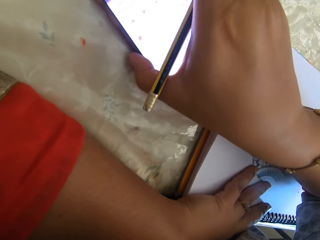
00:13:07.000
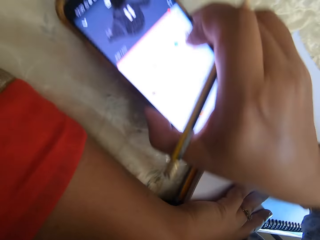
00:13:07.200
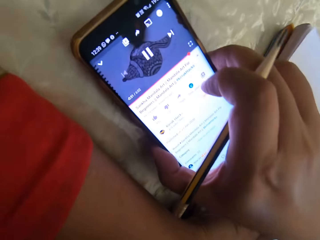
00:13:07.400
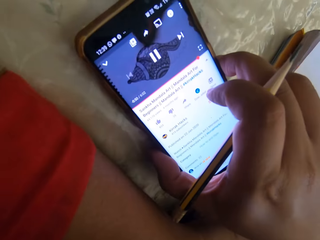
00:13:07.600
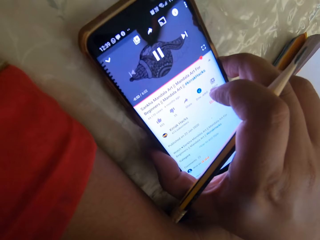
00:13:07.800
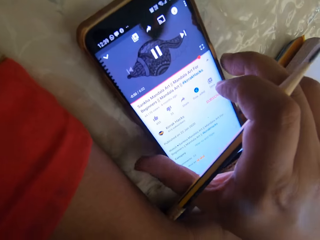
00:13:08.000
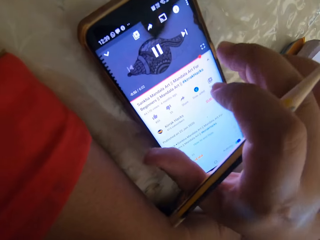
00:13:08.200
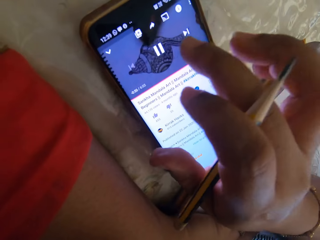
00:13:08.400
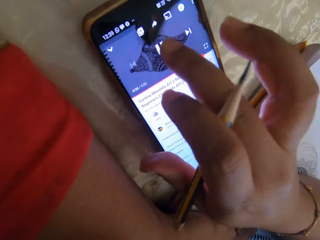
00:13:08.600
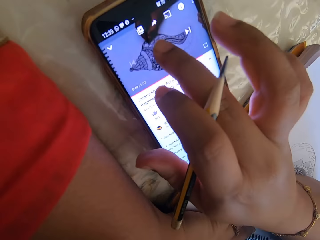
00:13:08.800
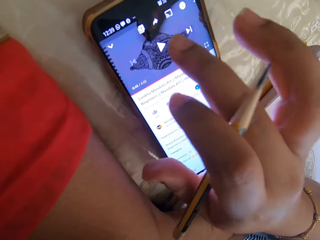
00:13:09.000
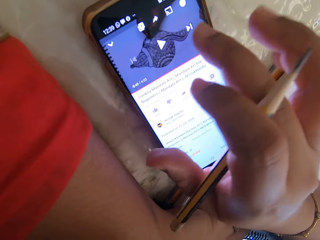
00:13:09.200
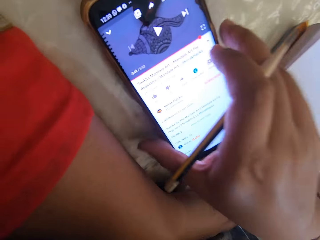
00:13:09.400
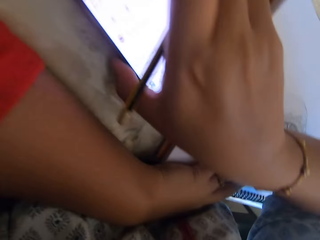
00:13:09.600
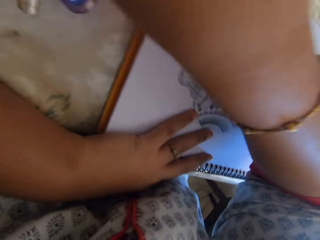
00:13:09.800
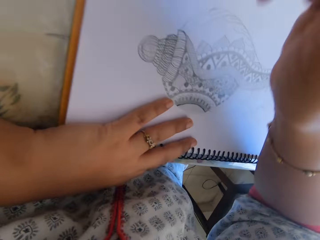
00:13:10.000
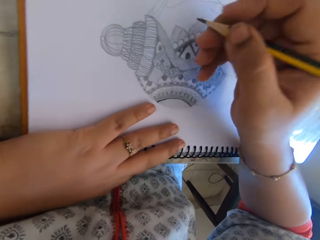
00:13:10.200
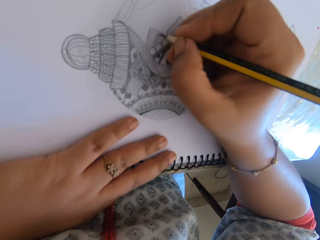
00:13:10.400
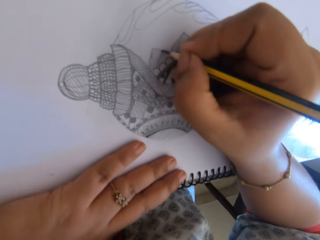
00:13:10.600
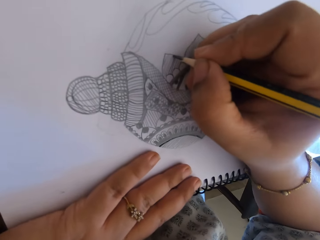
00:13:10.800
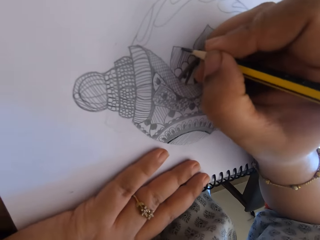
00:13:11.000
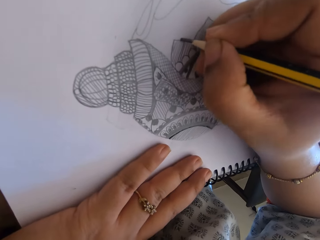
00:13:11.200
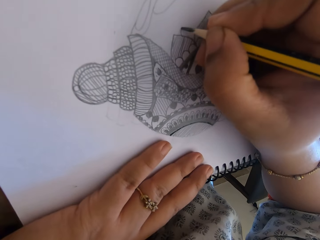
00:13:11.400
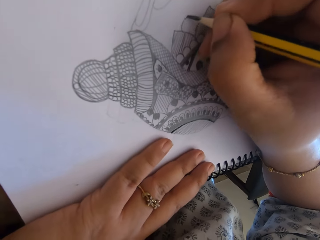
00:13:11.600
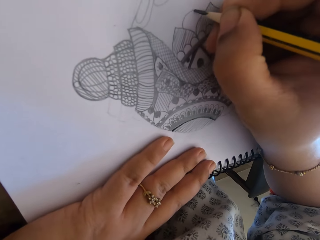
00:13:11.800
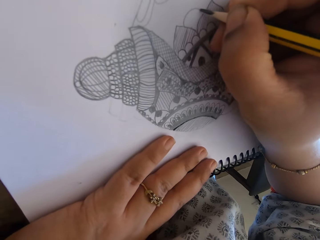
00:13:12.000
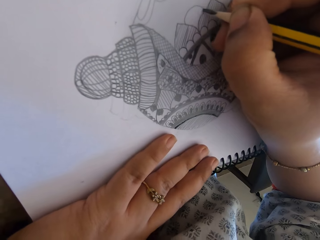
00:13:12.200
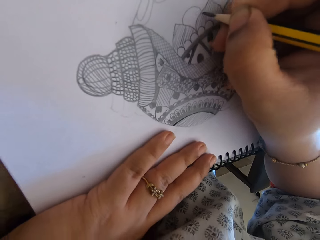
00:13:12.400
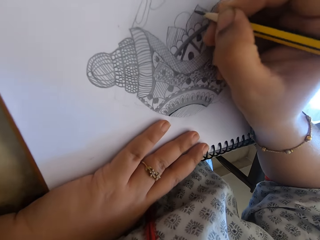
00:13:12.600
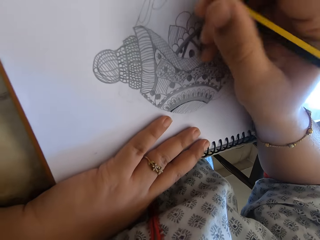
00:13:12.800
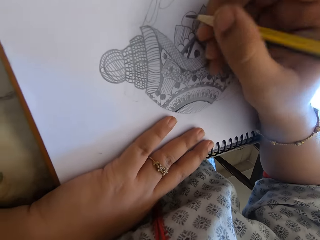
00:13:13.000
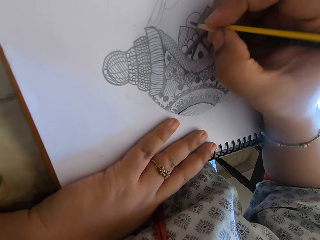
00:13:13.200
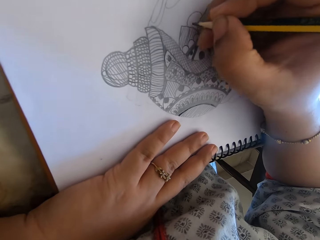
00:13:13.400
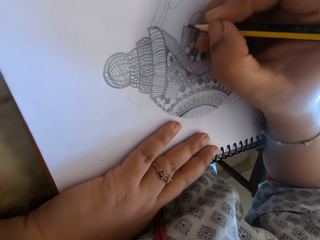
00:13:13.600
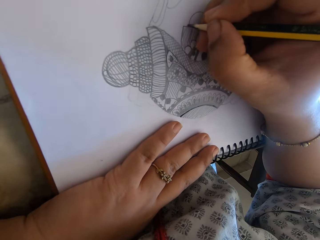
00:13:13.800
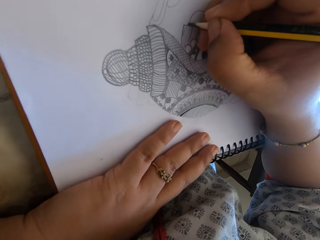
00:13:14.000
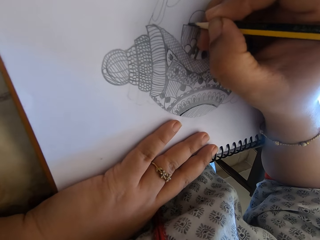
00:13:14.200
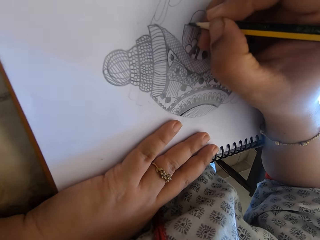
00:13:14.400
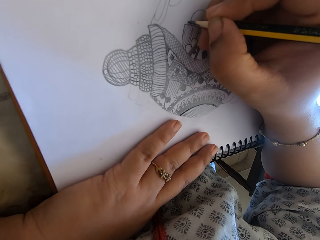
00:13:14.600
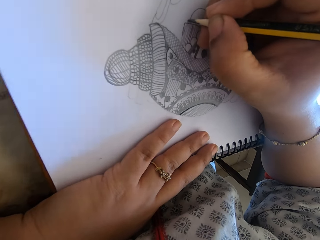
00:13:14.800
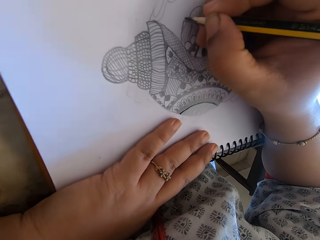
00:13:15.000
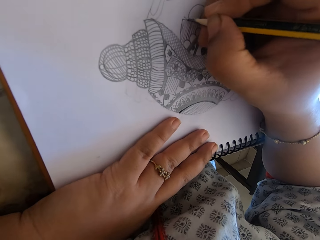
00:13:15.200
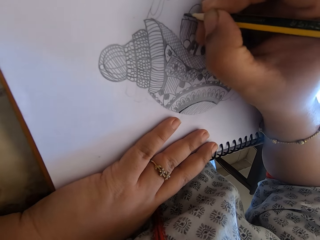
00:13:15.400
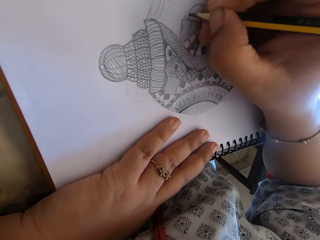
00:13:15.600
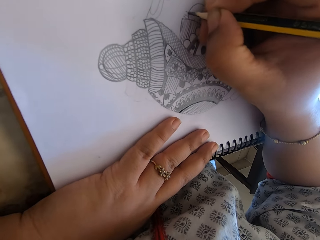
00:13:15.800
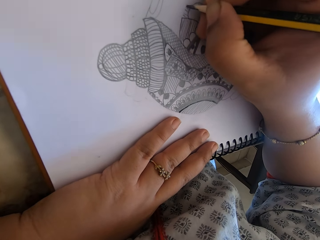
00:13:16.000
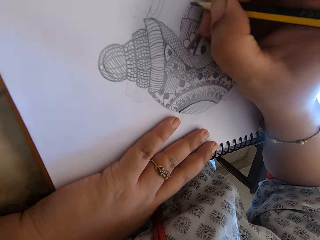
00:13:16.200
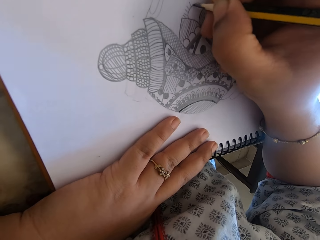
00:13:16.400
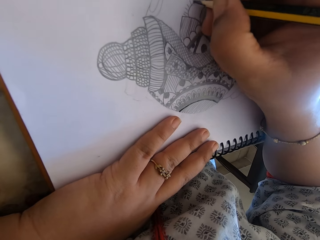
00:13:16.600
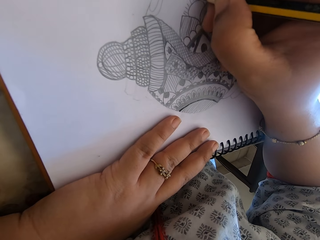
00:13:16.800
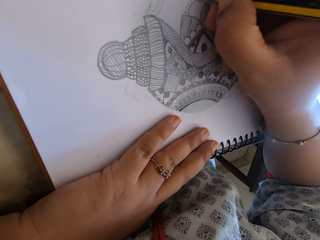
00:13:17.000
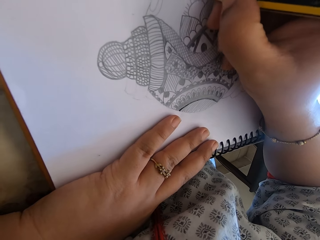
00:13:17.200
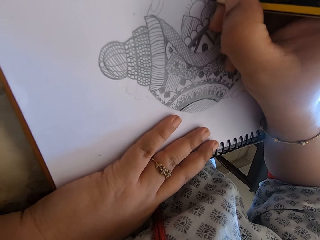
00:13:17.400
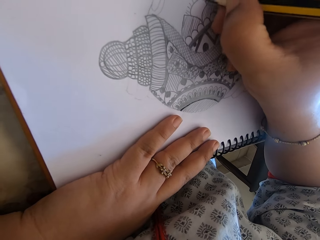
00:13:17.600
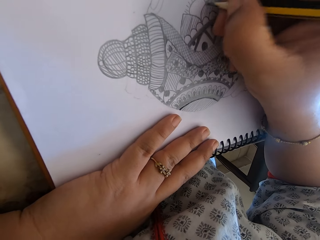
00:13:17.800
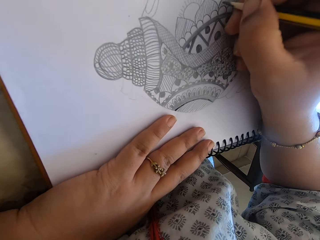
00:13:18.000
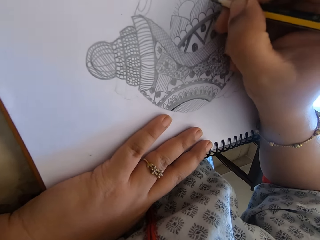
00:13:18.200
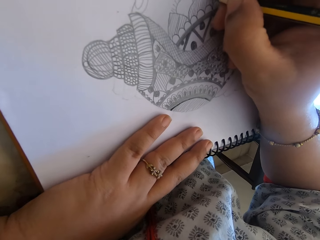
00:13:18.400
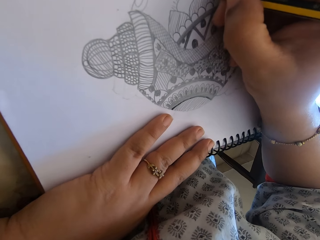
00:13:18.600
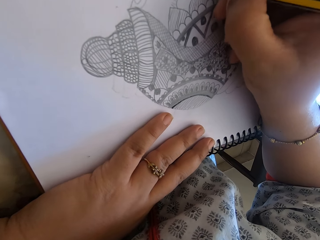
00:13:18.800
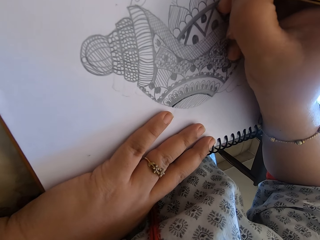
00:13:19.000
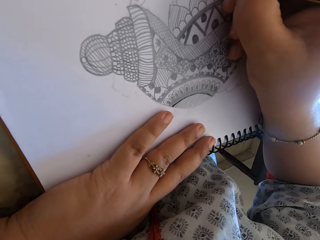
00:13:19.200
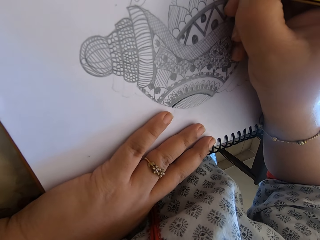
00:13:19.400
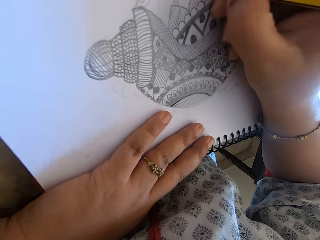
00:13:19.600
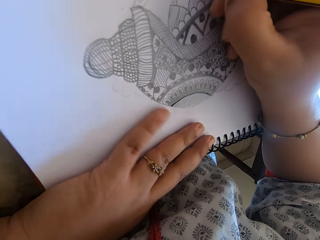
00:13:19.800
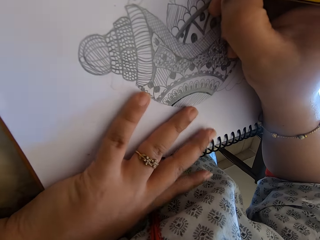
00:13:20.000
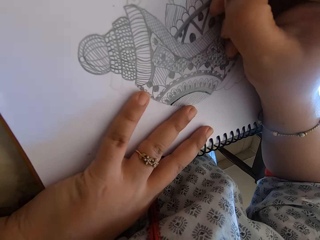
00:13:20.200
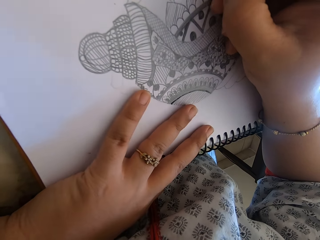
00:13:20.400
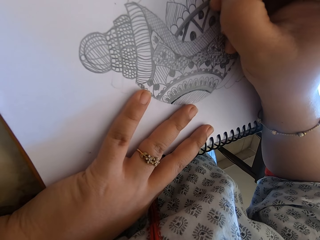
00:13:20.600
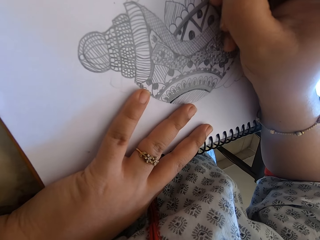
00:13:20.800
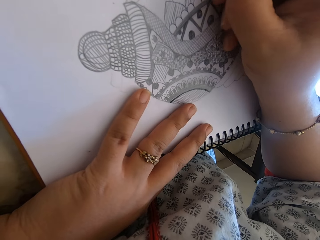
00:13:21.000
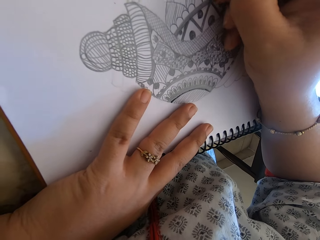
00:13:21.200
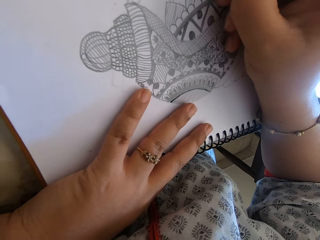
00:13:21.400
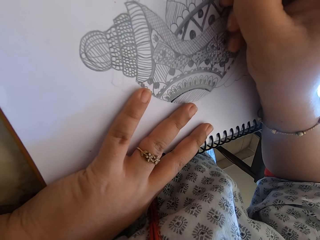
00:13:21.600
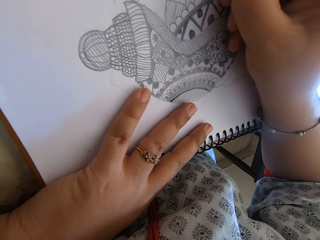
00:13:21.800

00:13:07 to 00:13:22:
The camera wearer checks the phone. They draw with a pencil on the notebook. They continue to draw.

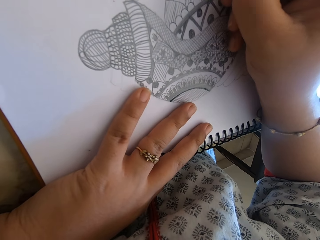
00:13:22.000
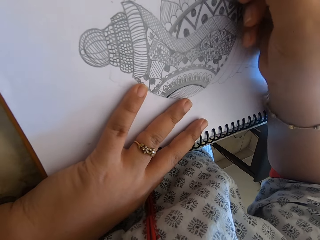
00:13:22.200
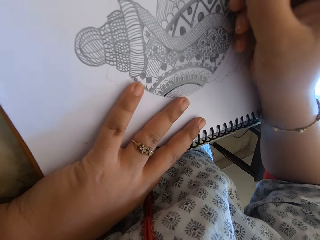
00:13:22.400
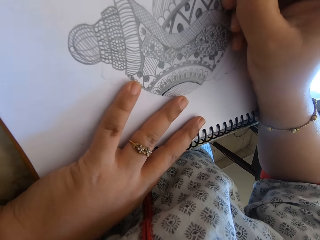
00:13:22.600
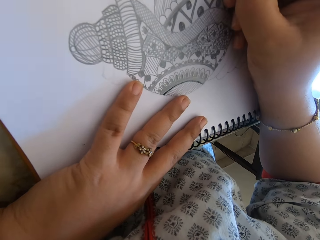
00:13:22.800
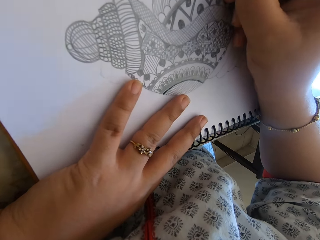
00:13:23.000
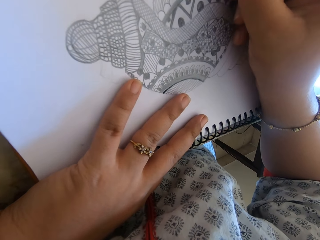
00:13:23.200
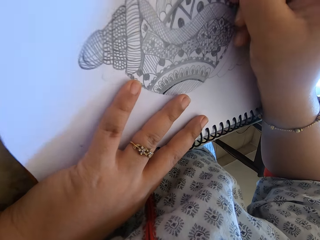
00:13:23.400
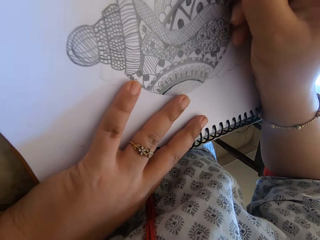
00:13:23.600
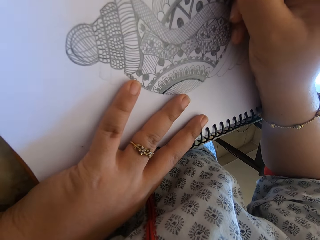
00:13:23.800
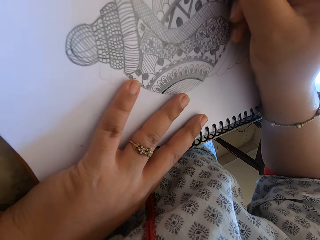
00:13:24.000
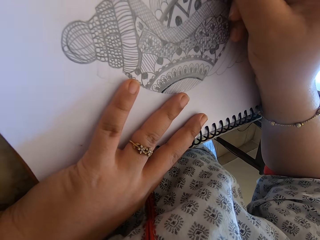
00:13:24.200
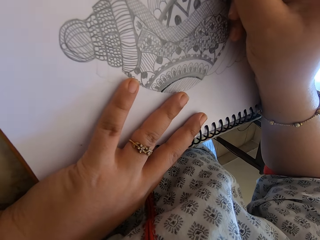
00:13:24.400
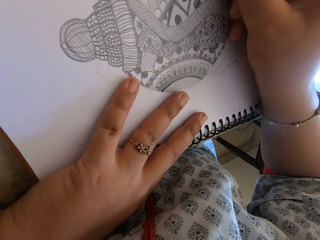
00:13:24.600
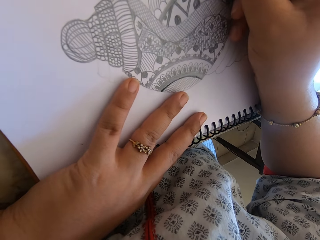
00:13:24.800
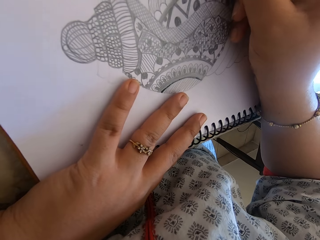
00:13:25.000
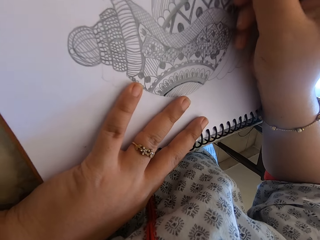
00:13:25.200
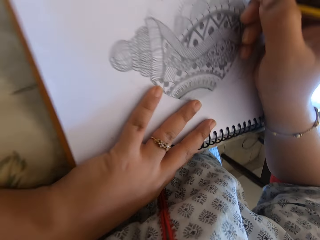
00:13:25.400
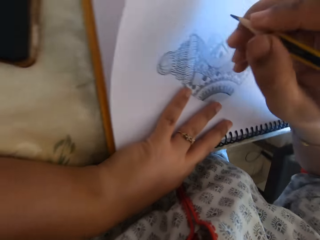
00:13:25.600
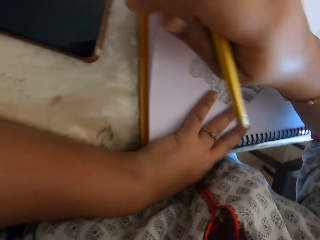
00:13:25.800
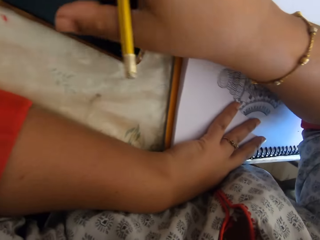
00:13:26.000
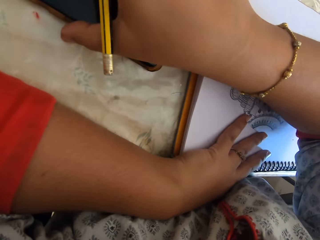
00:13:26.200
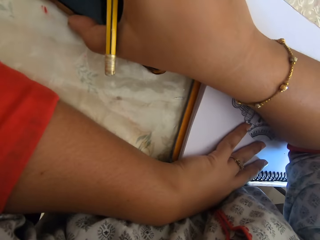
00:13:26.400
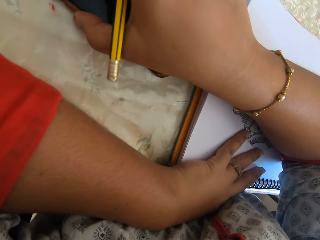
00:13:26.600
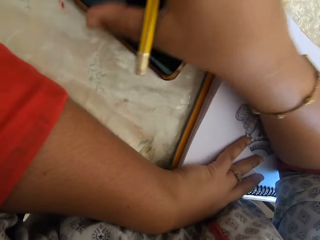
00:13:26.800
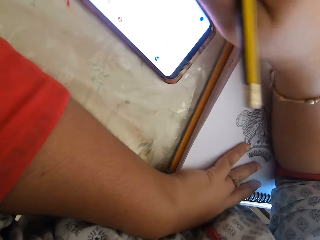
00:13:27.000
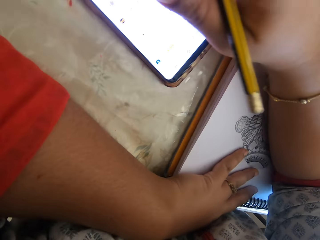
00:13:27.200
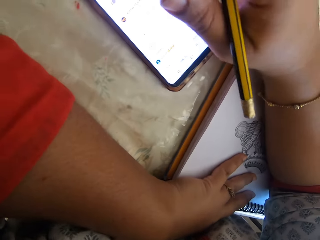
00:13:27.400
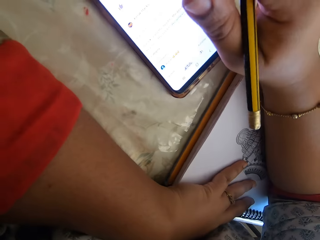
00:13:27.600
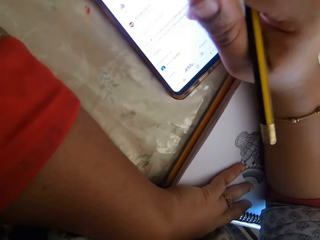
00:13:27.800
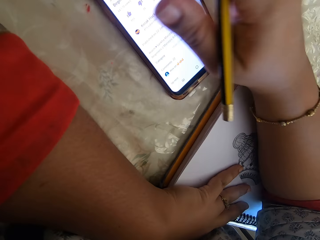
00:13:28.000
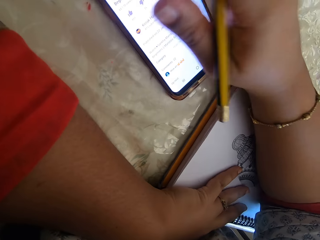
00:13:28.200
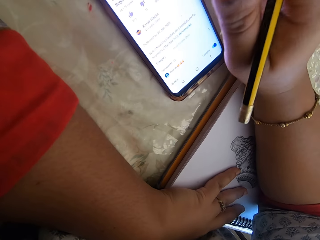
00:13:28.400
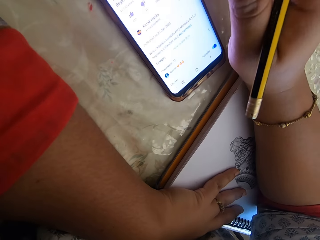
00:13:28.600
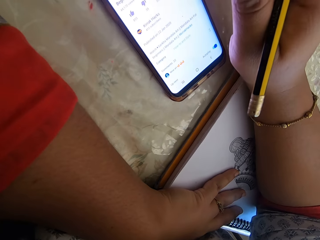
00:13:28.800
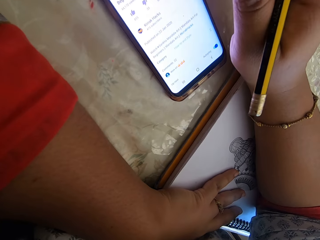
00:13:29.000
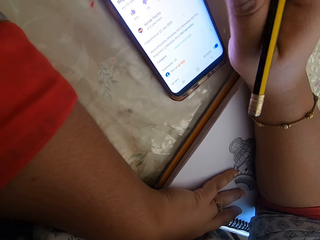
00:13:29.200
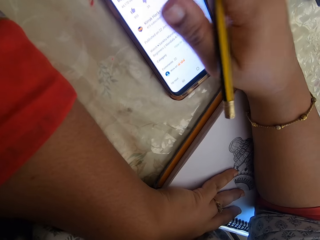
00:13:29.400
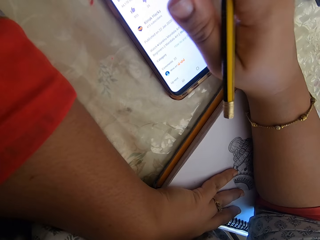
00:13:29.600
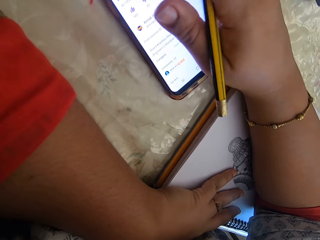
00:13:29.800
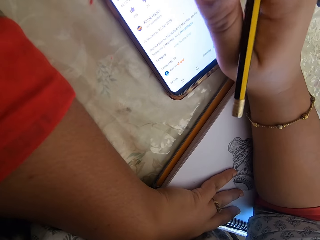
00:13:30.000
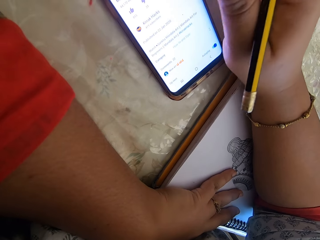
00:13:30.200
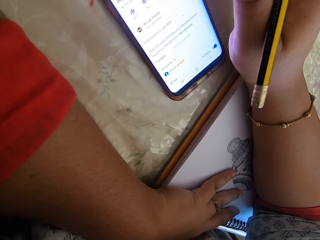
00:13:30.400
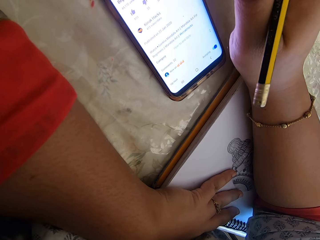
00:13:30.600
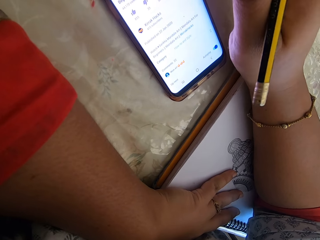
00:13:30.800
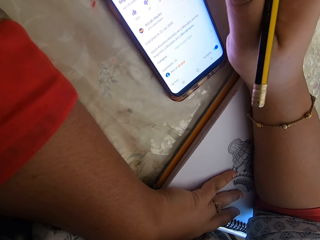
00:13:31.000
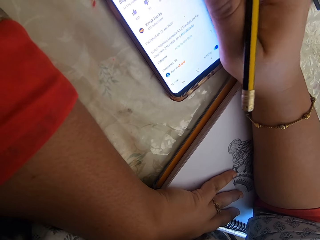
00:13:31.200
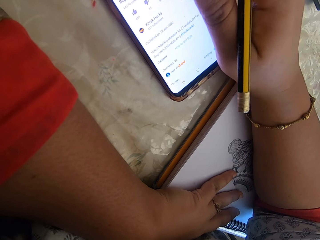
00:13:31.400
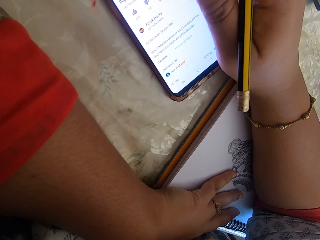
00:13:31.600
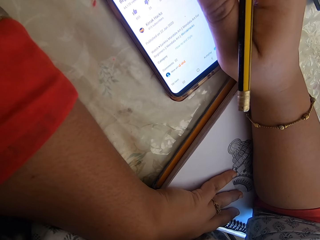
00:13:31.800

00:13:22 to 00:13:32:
The camera wearer checks the phone.
